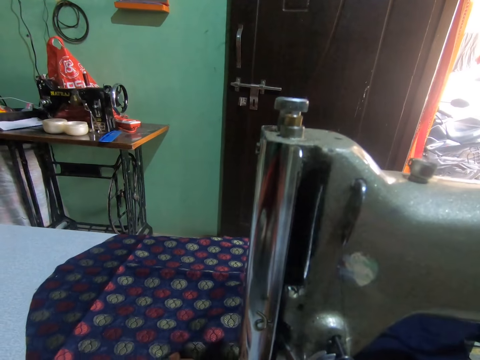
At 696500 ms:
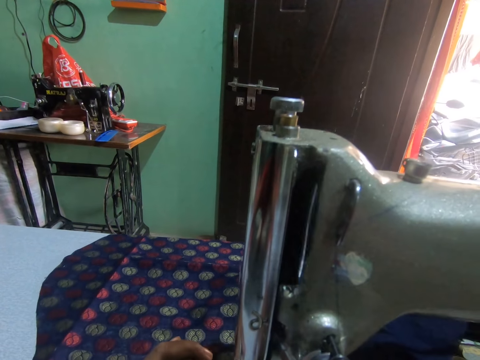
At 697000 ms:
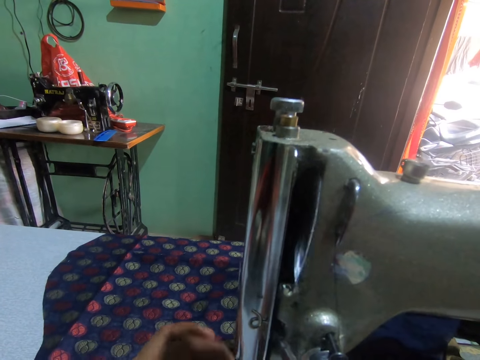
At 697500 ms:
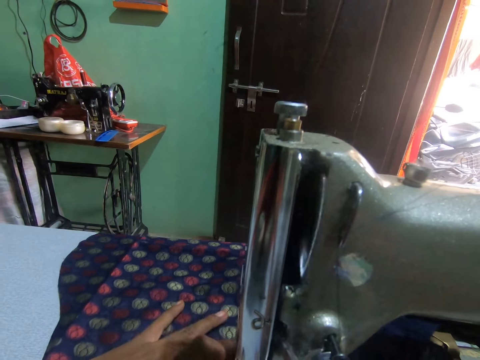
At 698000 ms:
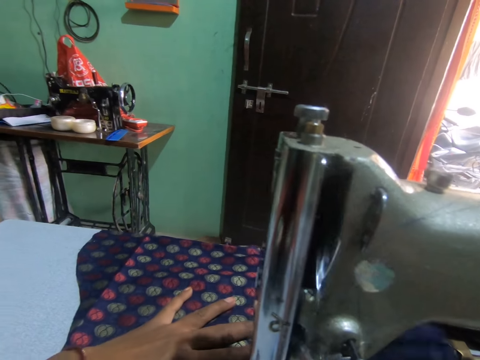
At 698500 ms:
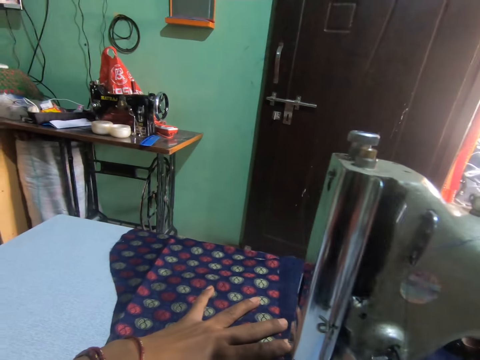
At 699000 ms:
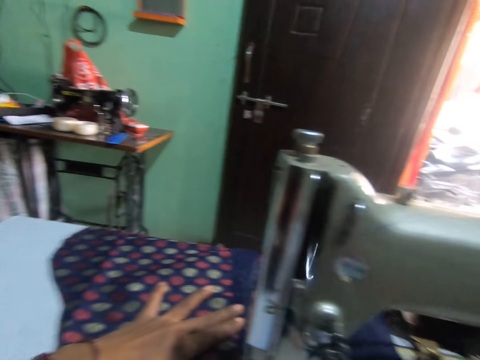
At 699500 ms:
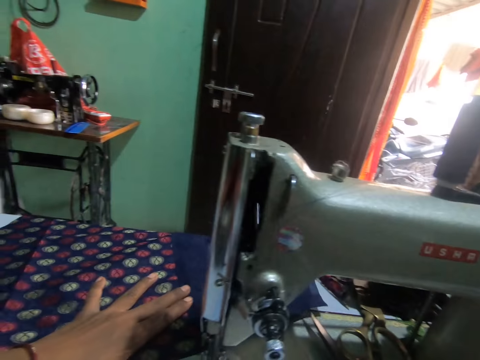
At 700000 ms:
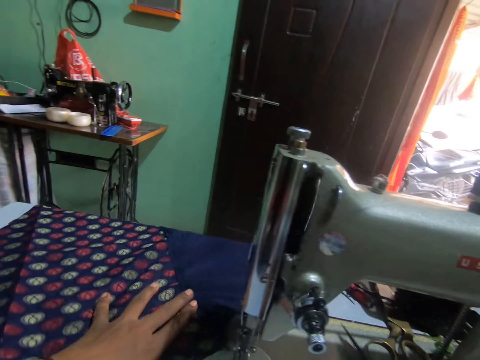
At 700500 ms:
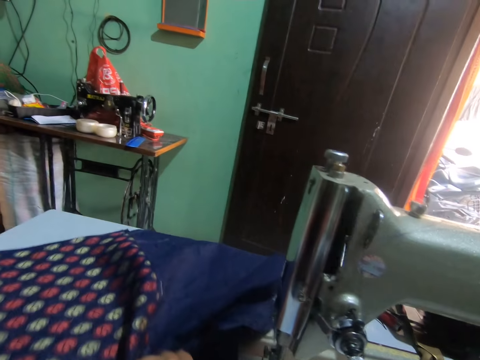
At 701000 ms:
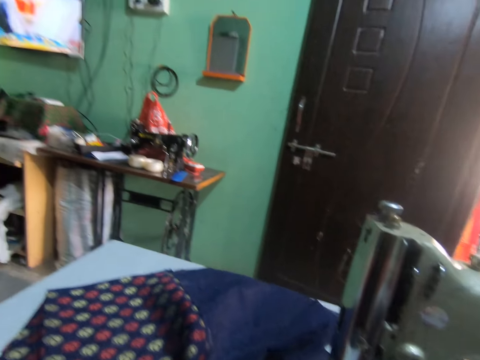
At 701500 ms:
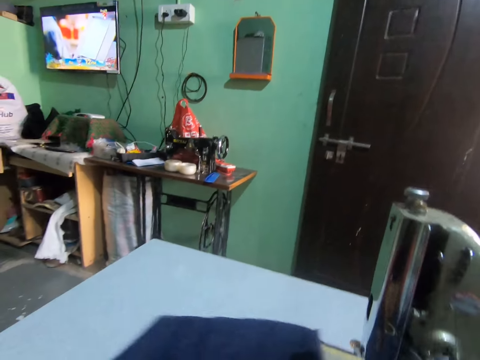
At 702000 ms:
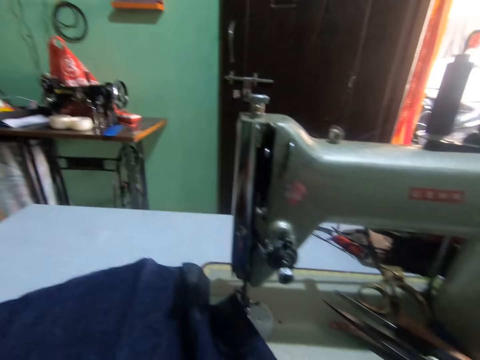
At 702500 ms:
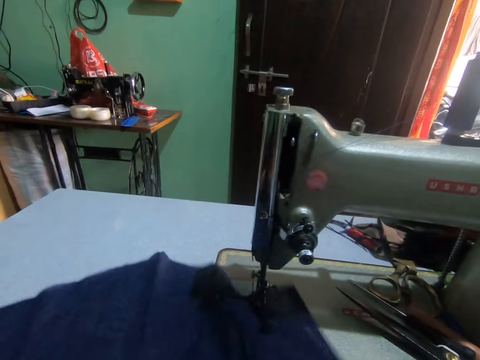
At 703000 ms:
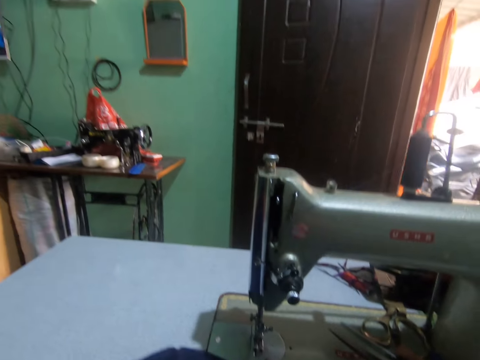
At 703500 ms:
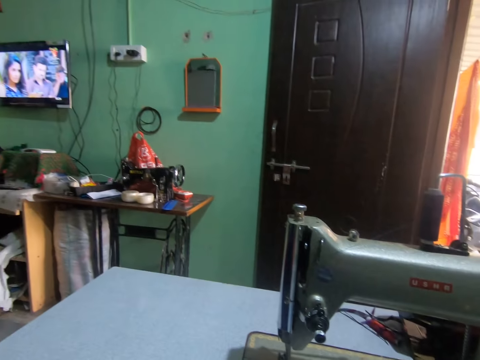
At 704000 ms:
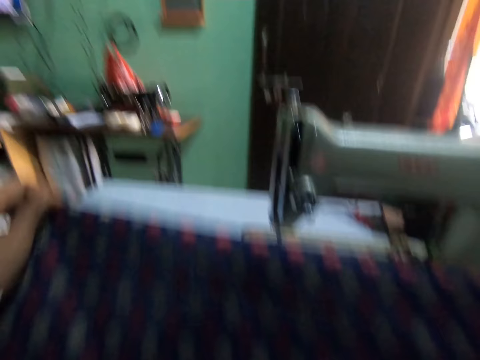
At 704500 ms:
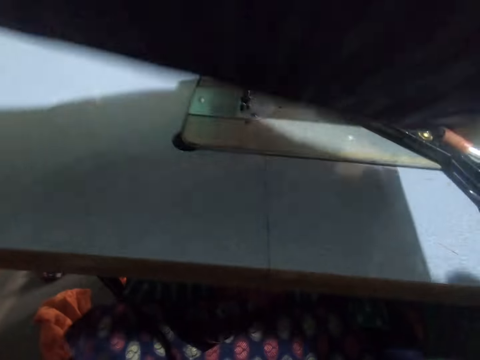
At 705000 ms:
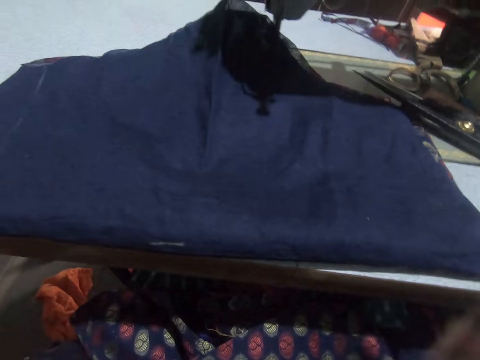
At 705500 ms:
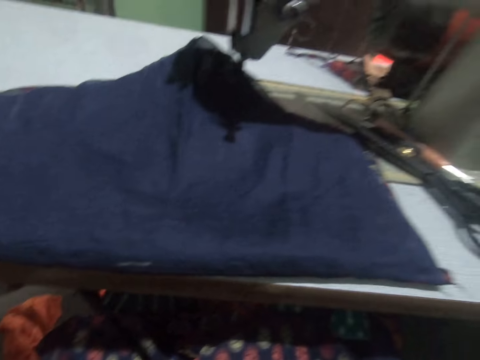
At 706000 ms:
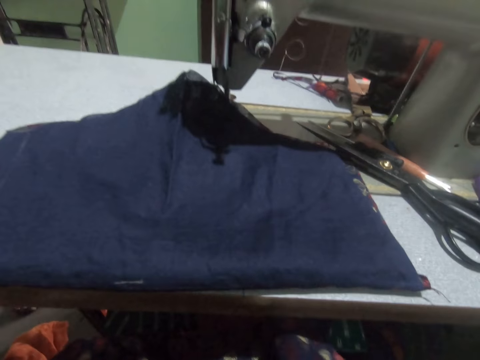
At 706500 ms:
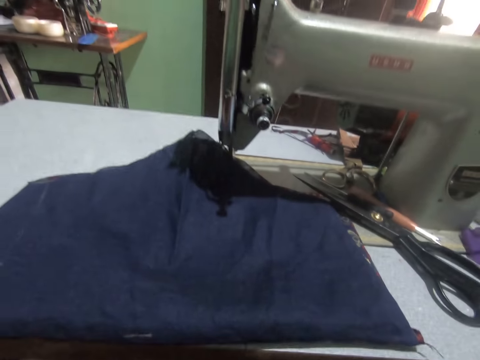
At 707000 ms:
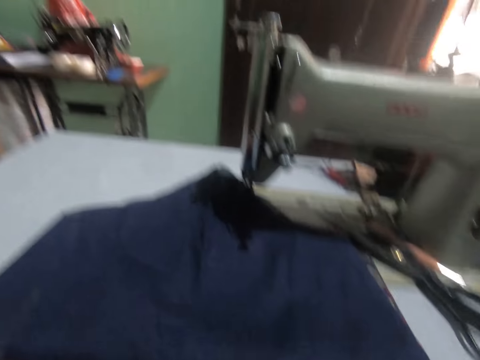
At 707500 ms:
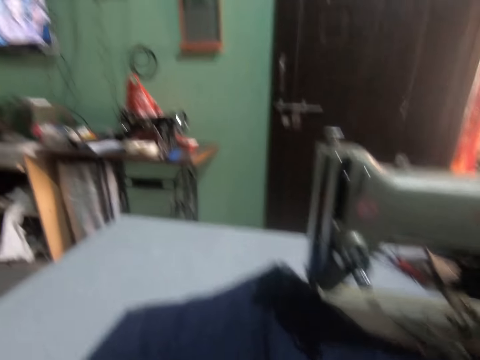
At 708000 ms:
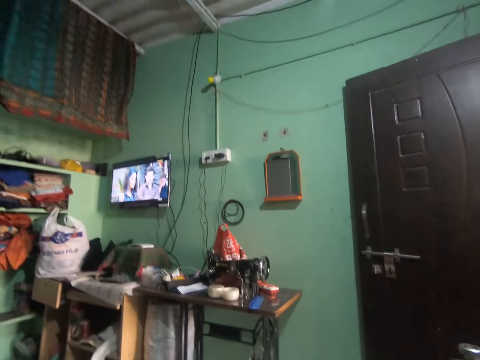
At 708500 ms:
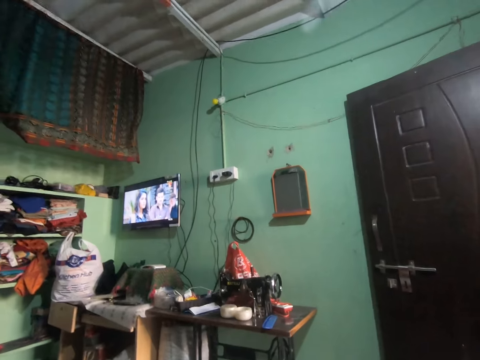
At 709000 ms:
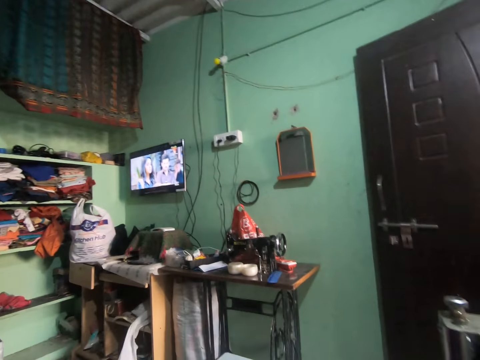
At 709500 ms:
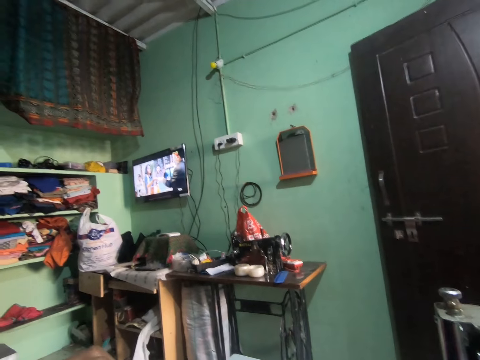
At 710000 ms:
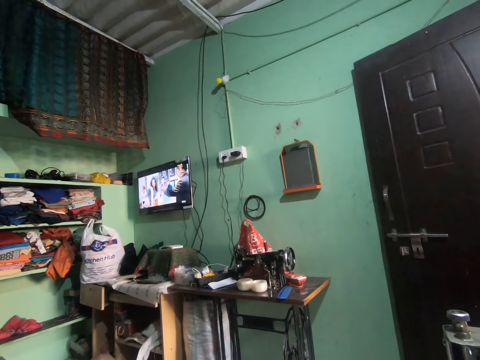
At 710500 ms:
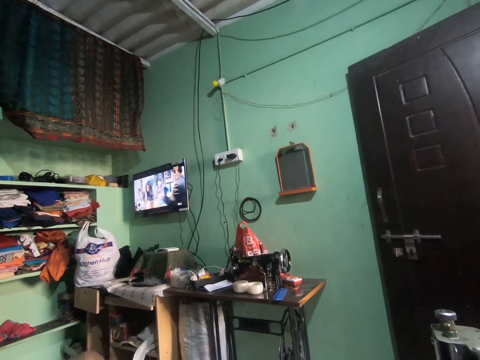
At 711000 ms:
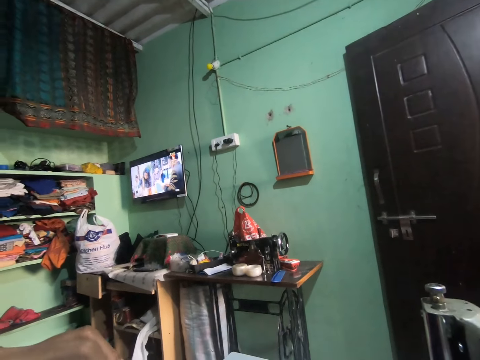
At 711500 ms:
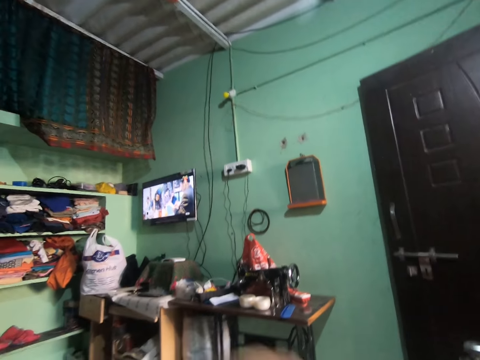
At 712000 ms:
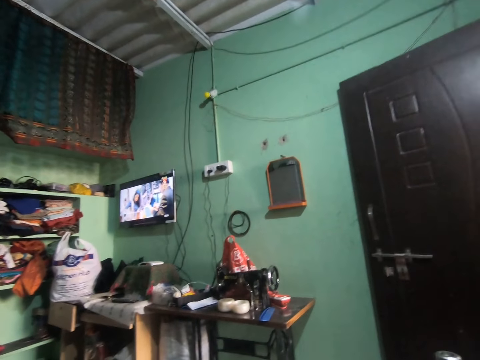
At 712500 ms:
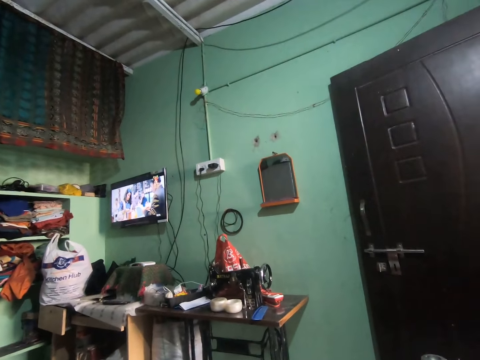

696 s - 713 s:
The camera wearer places his left hand on the piece of cloth on the sewing machine. He turns to the side. He holds the fabric on the sewing machine. He turns to the side. He drags the piece of cloth on the sewing machine with his left hand. He holds the fabric on the sewing machine. He turns around. He picks the piece of cloth from the sewing machine with both hands. He places the piece of cloth on the sewing machine with both hands. He turns to the side. He stares at the television.

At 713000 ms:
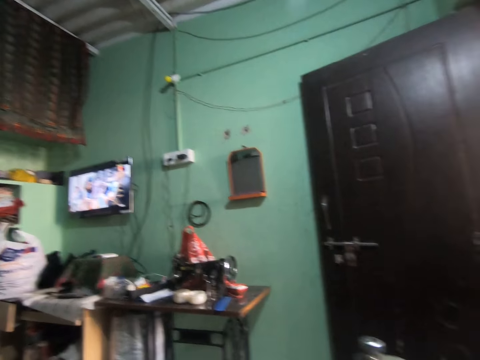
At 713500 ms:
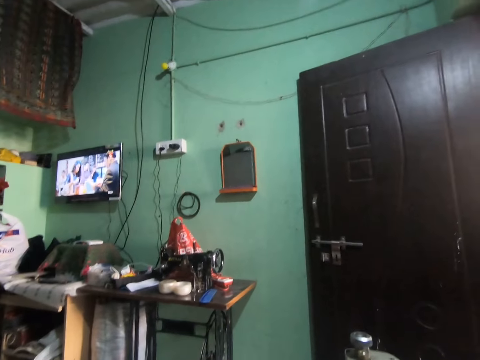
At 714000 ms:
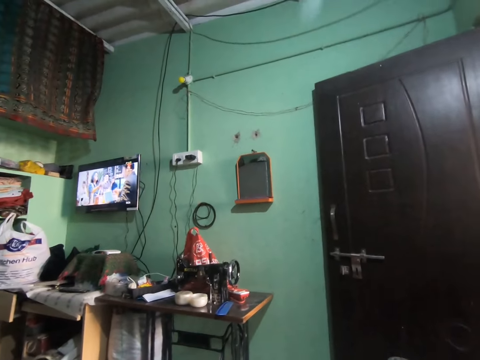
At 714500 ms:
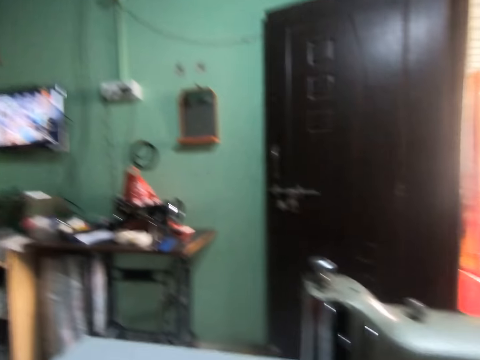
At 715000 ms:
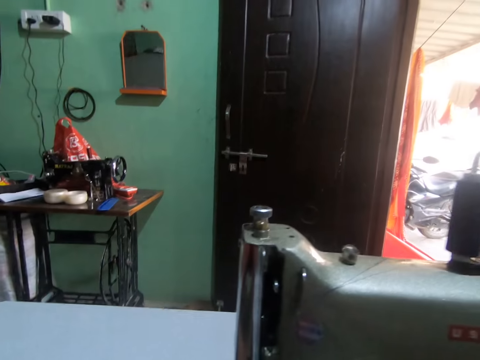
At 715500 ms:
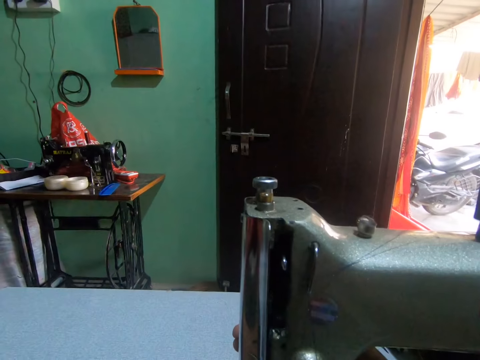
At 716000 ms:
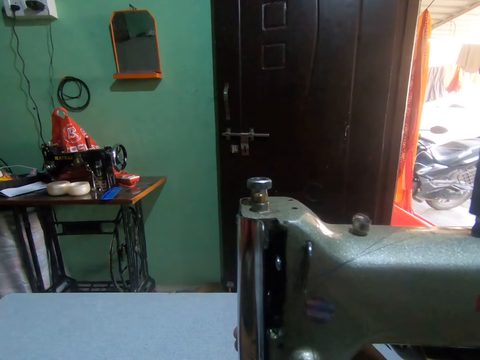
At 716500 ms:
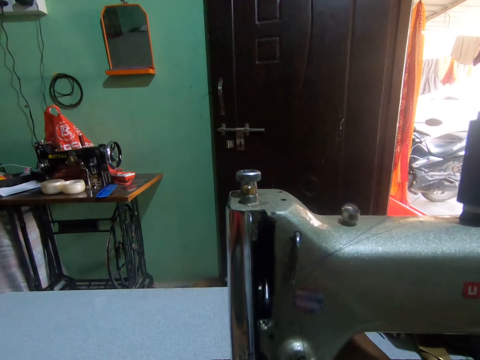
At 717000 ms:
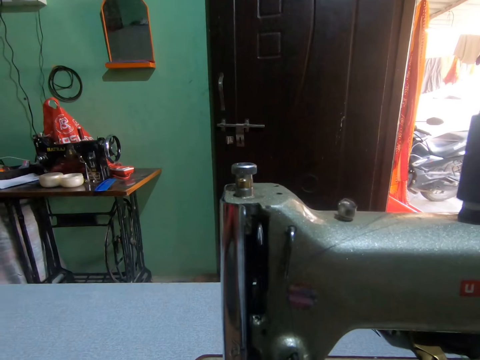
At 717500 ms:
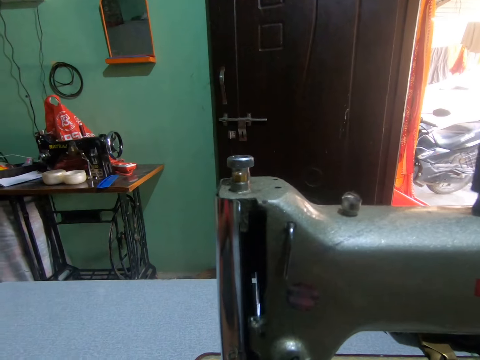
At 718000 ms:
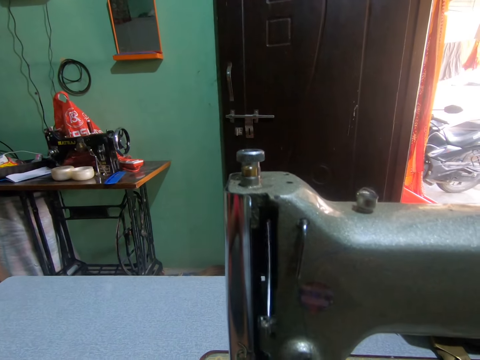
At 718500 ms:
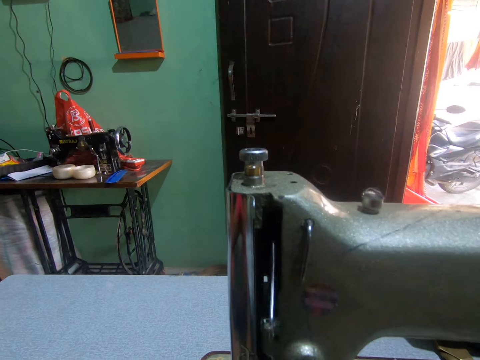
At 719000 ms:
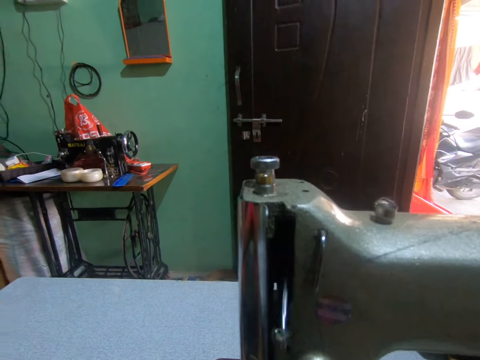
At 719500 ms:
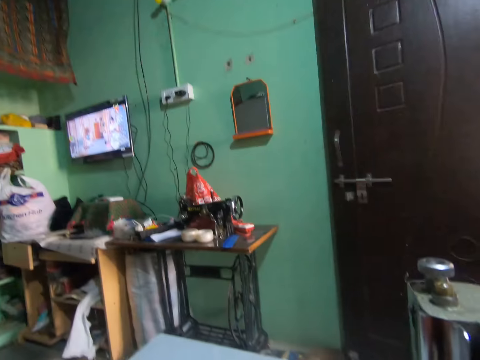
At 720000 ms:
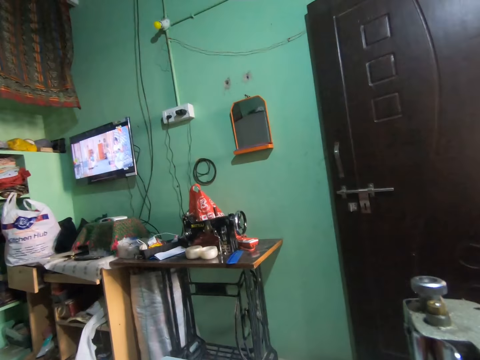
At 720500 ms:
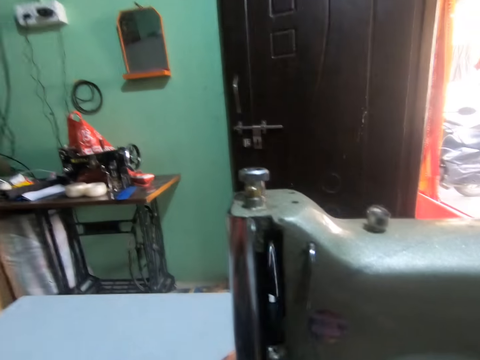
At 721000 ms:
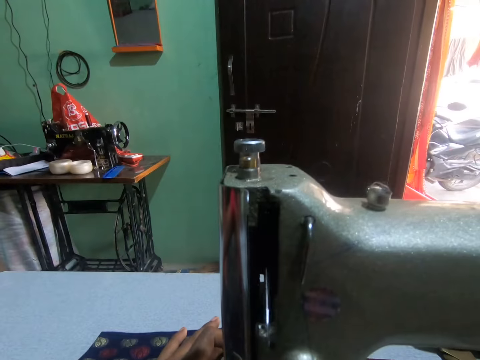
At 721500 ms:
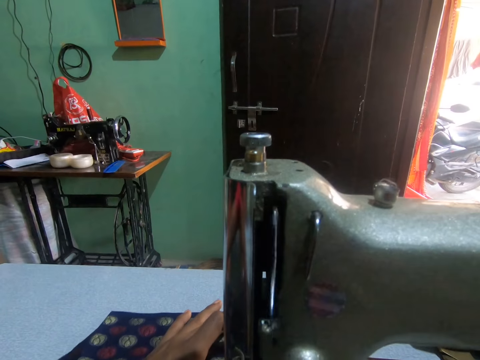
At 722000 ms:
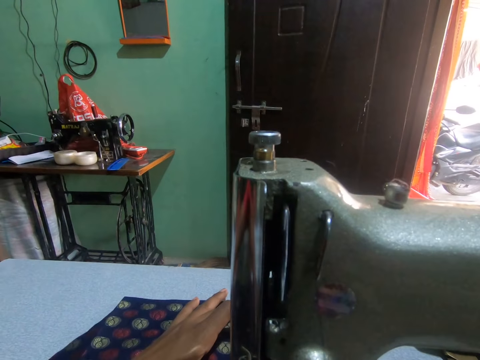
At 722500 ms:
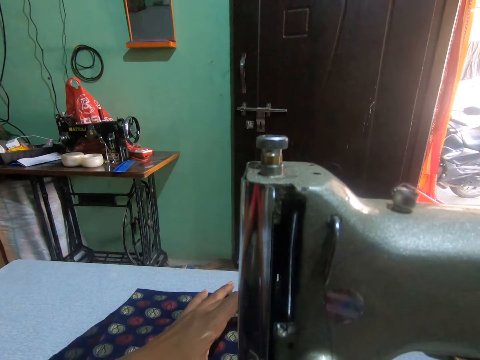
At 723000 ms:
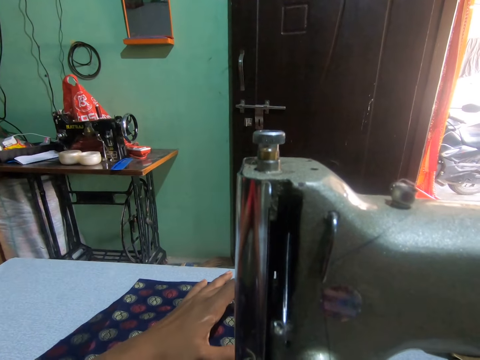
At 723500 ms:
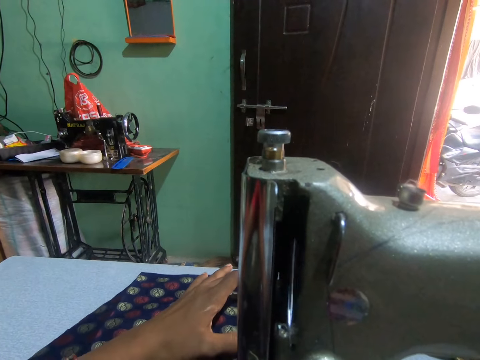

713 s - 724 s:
The camera wearer turns to the side. He touches the sewing machine with his right hand. He sews the fabric. He runs the sewing machine with the pedal with both legs. He stares at the television. He turns to the side. He sews the fabric. He places his left hand on the piece of cloth on the sewing machine. He pushes the fabric through the sewing machine.
